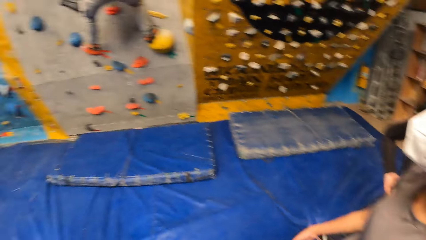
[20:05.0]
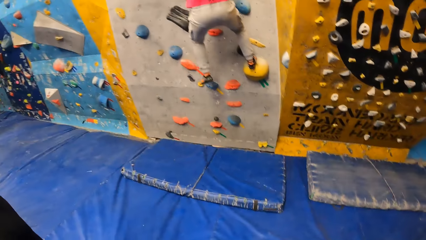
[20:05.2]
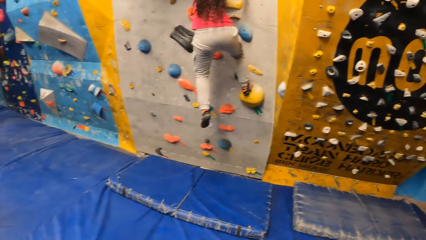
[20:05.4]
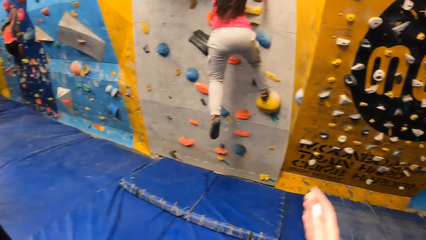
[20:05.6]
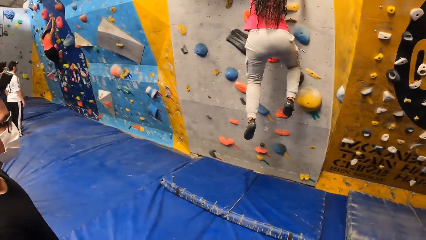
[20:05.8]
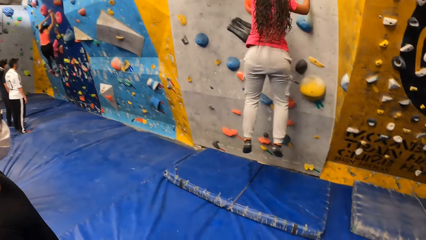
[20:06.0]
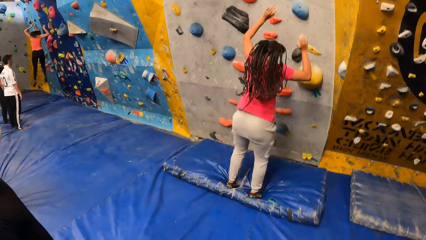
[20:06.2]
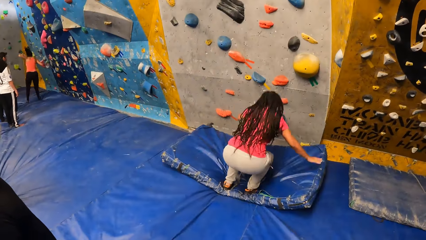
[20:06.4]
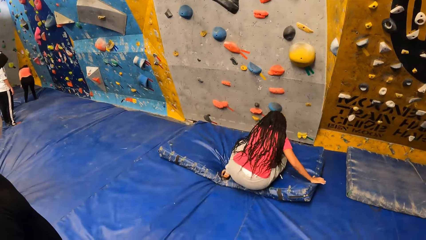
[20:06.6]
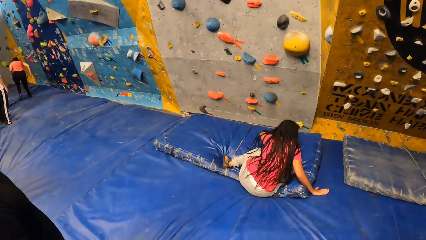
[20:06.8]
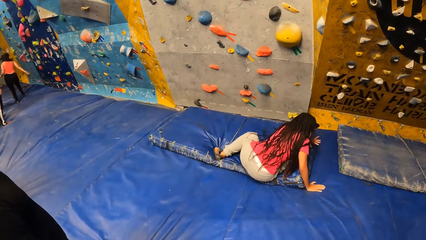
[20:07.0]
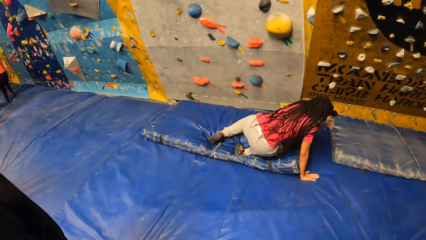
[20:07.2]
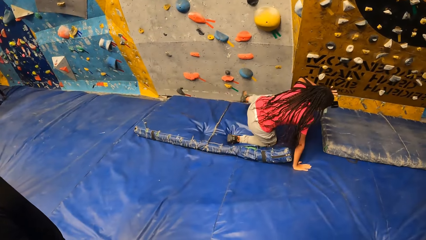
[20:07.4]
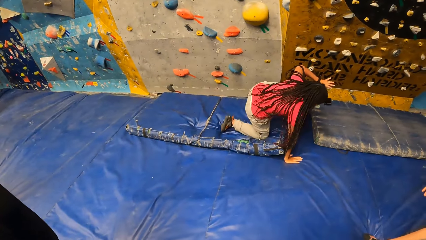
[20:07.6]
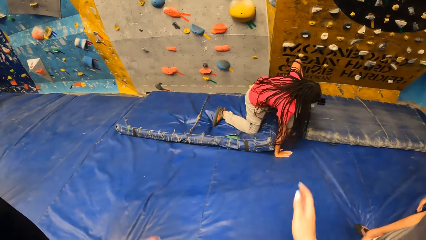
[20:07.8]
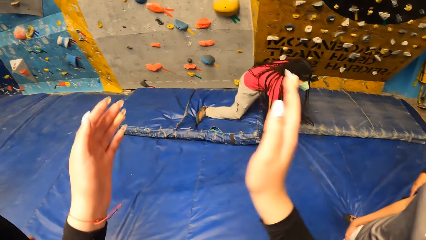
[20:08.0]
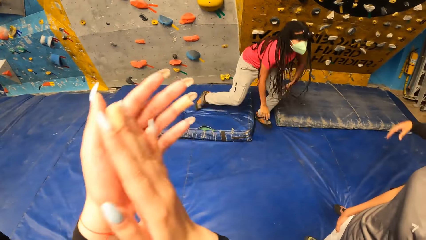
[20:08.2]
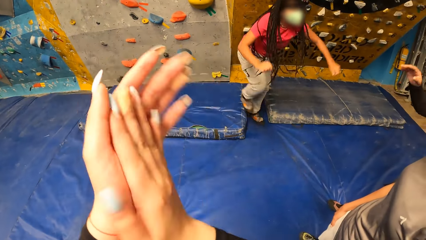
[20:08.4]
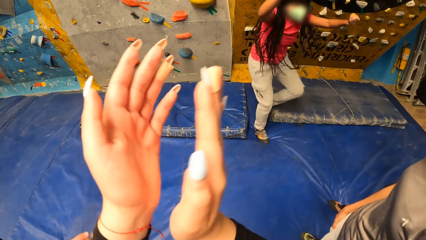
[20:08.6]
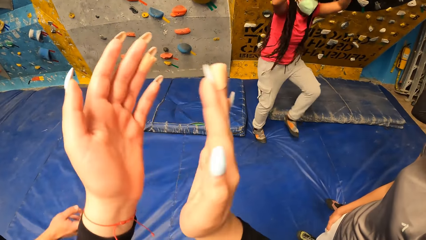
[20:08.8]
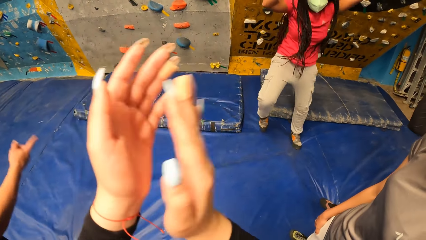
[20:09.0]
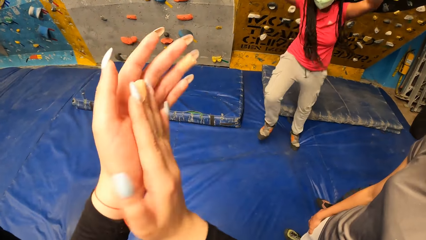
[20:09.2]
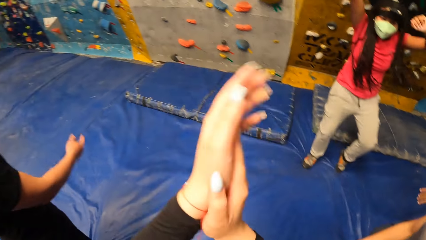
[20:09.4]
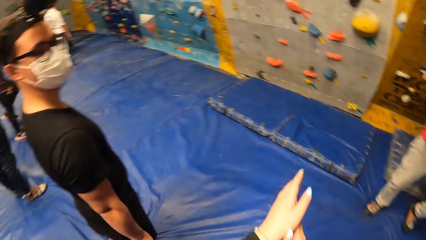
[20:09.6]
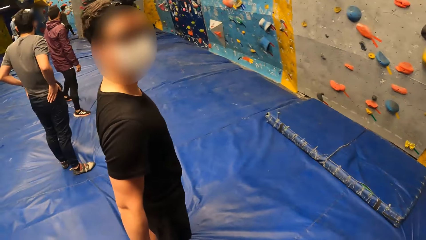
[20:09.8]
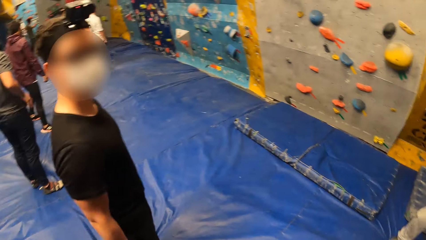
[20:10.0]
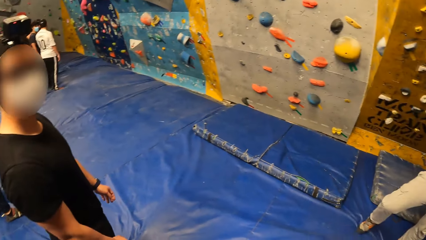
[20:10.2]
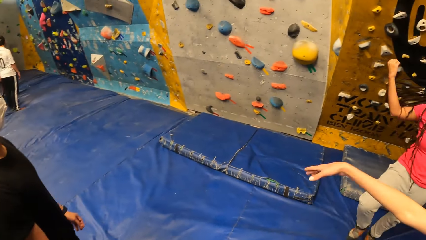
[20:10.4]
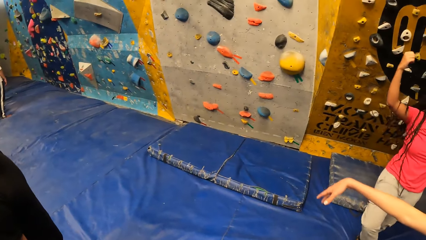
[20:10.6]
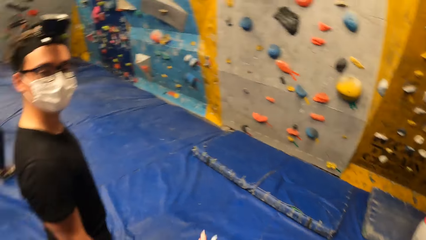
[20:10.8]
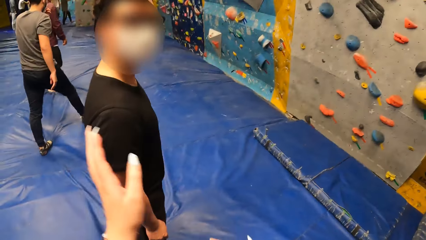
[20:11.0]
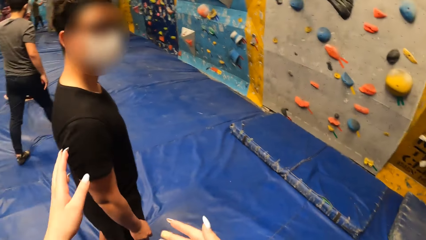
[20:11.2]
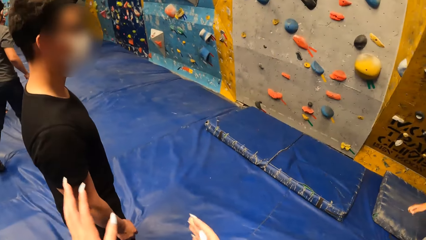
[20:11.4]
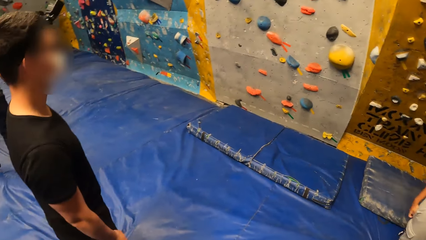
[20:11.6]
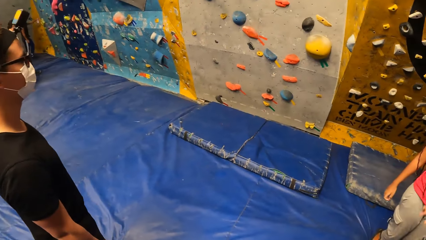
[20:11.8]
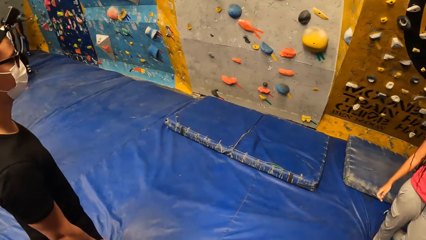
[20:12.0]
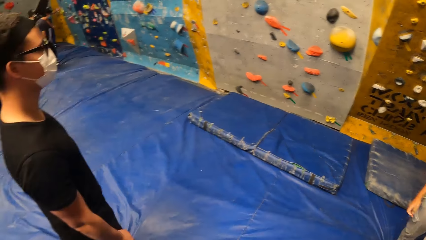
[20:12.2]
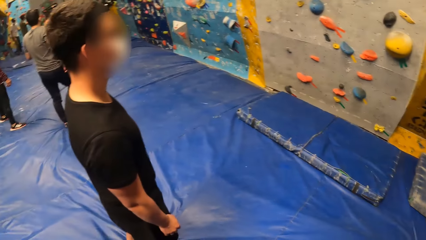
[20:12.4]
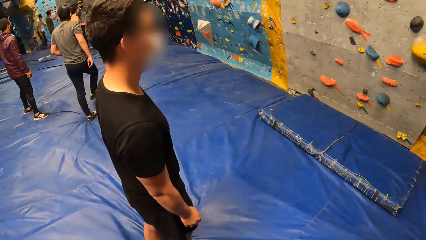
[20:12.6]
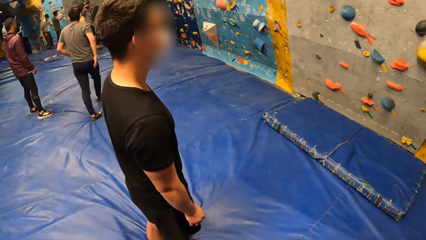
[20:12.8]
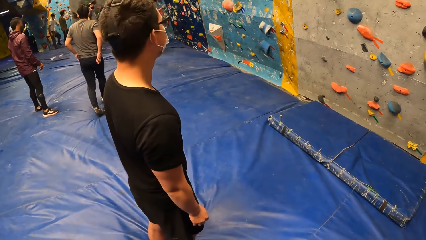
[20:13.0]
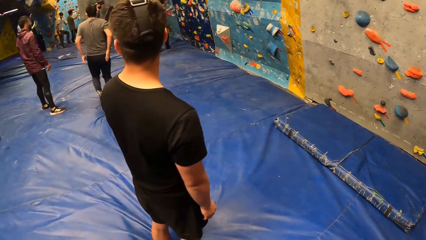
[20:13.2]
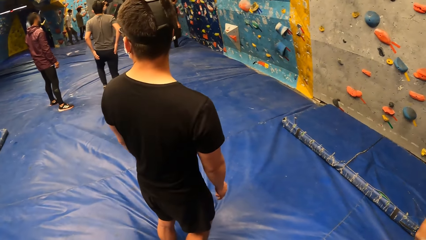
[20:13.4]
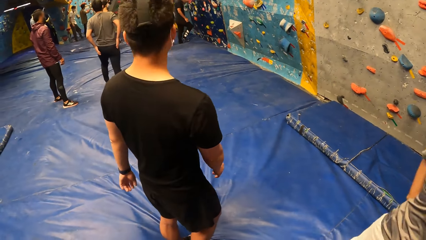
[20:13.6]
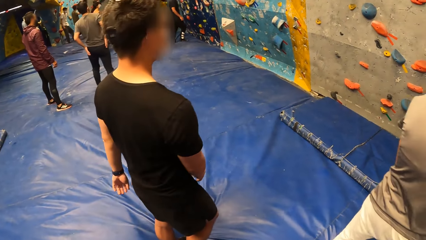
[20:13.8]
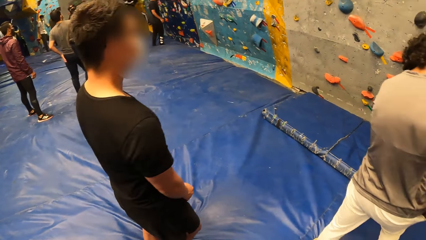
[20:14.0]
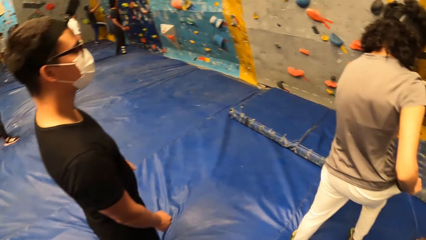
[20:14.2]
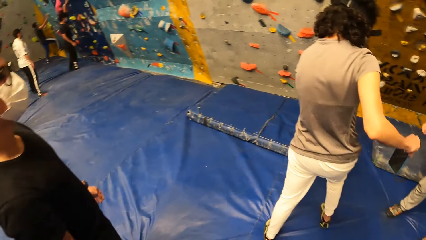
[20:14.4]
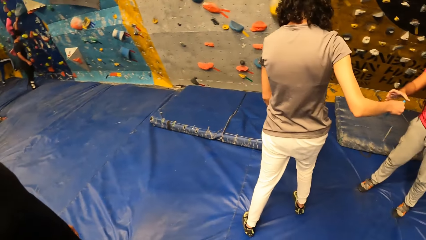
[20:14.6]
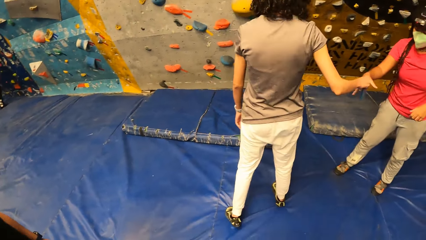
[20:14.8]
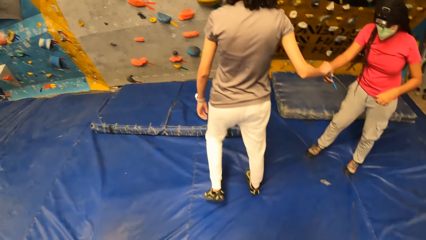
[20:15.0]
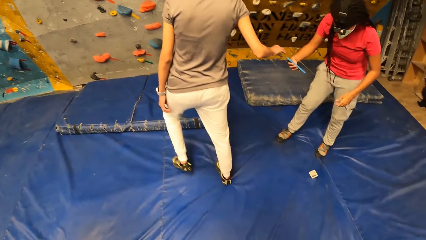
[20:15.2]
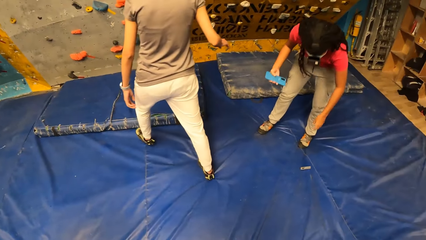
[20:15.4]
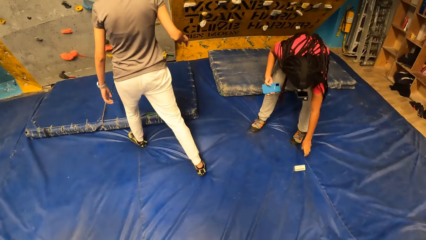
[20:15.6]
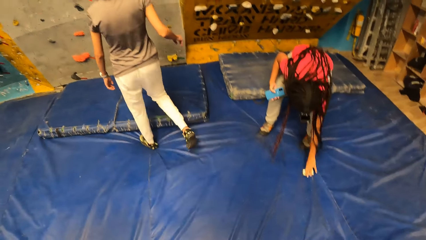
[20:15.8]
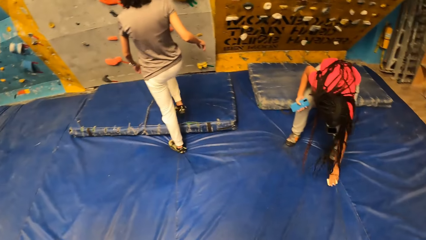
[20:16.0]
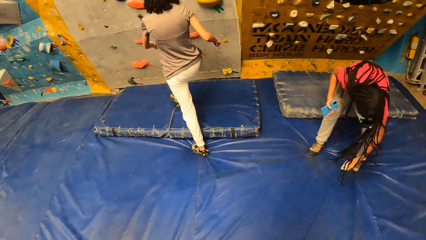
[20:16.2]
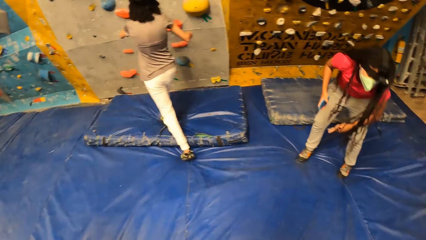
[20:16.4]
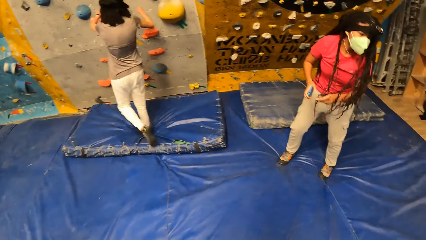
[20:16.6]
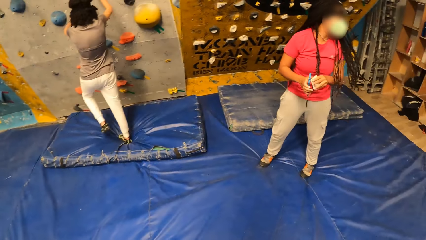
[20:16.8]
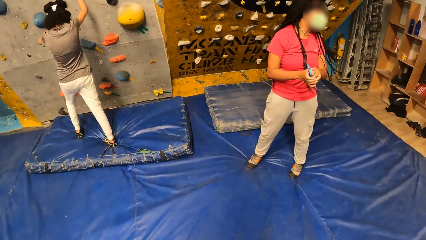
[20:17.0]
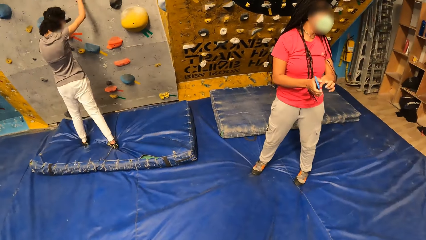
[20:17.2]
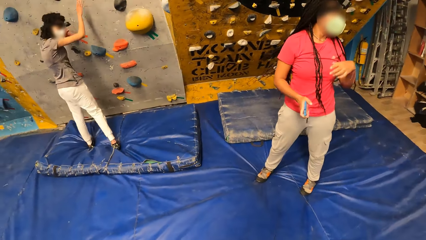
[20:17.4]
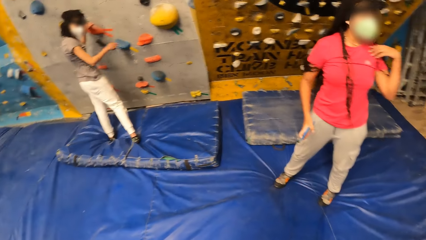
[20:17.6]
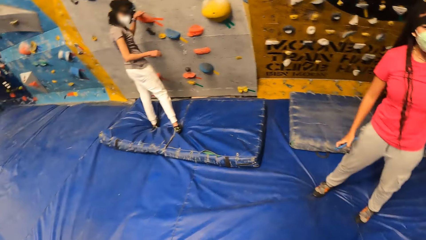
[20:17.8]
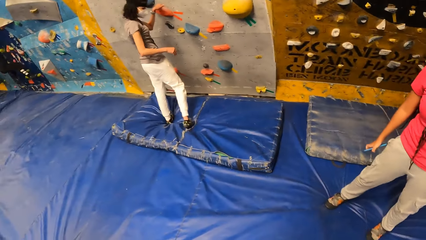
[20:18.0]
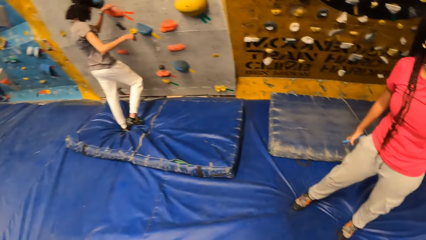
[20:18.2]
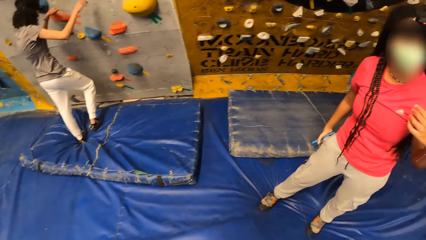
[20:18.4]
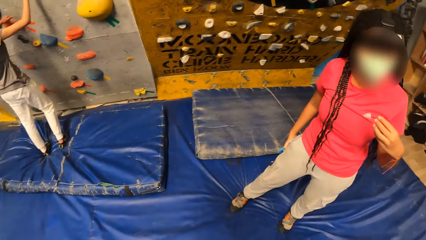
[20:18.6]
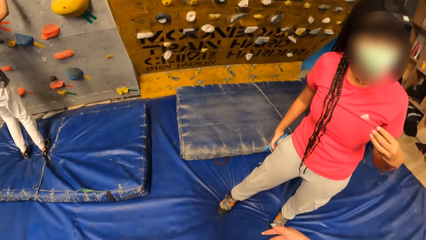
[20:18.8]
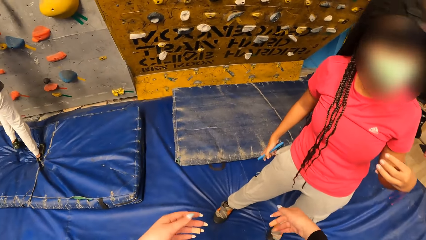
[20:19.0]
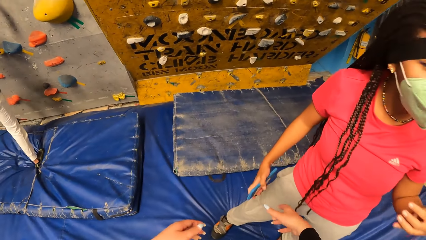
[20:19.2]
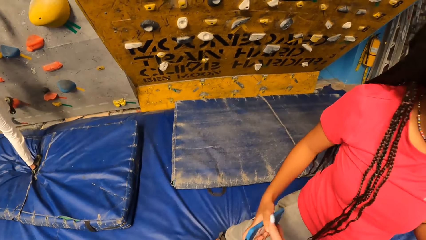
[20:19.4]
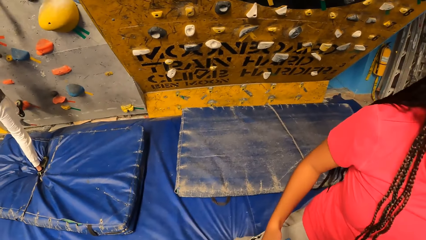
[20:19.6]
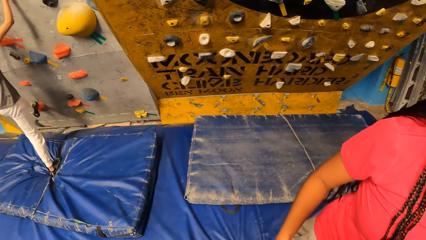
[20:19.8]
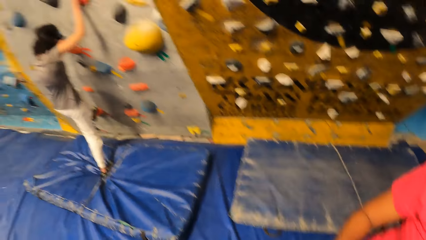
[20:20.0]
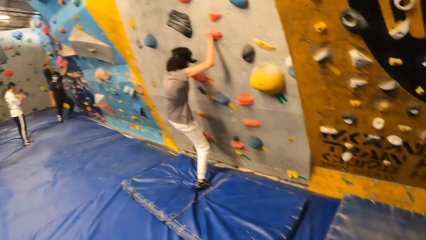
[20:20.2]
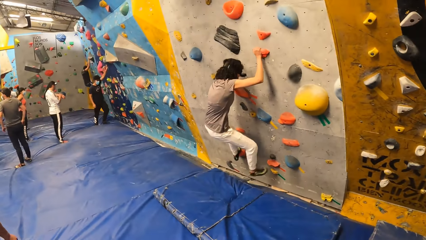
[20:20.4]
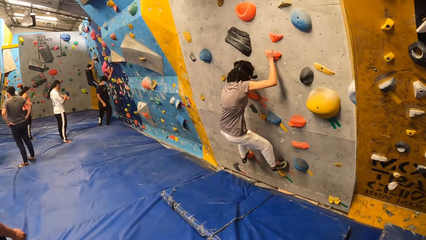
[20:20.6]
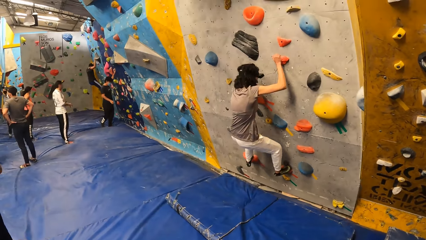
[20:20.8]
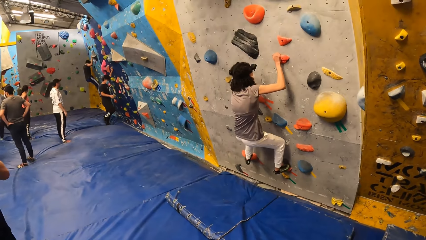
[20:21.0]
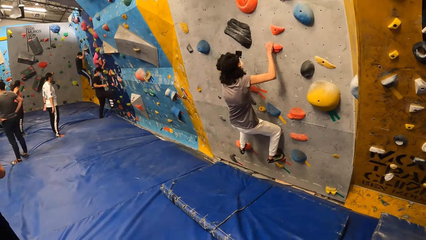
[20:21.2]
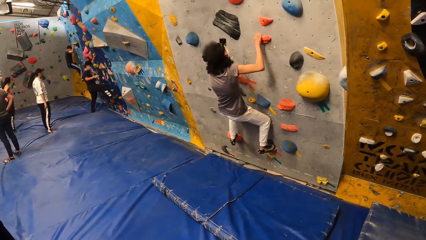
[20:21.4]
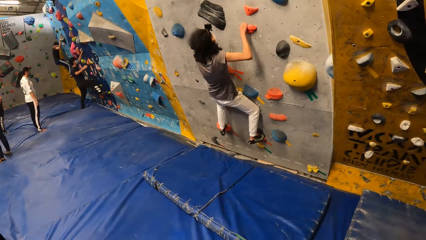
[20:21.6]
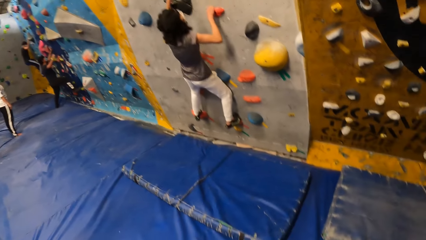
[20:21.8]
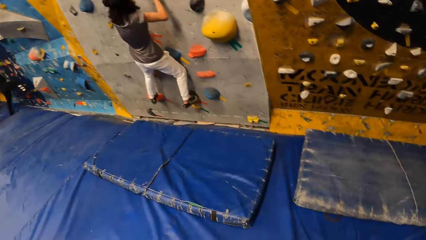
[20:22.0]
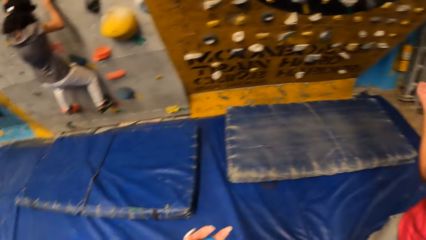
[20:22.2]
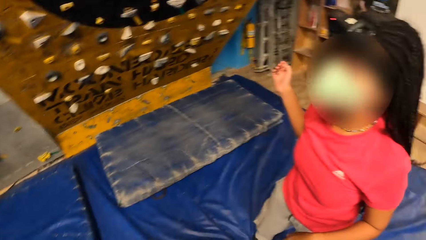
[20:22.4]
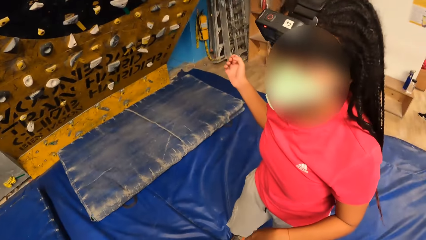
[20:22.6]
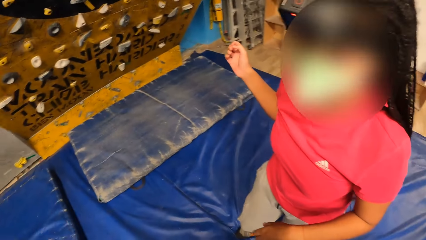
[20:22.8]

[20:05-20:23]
The camera wearer moves her right hand. She stares at the lady. The lady jumps off the wall on the crash pad with her arms up. The camera wearer stares at the lady. She claps her hands. She looks around. She moves her hands. She looks around. Another lady removes her phone from her right pocket with her right hand. The other lady passes her phone to a third lady. The first lady picks up a card from the crash pad with her left hand. The camera wearer walks towards the first lady. The other lady climbs the wall with the foot and hand holds. The camera wearer collects the mobile phone and card from the first lady with her right hand. She looks around.
